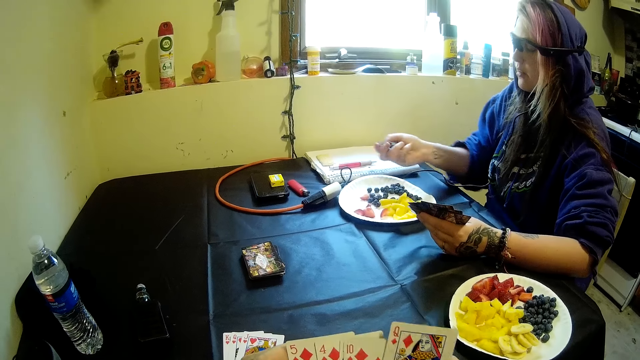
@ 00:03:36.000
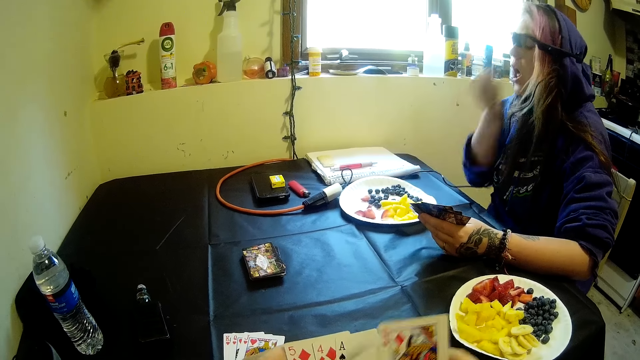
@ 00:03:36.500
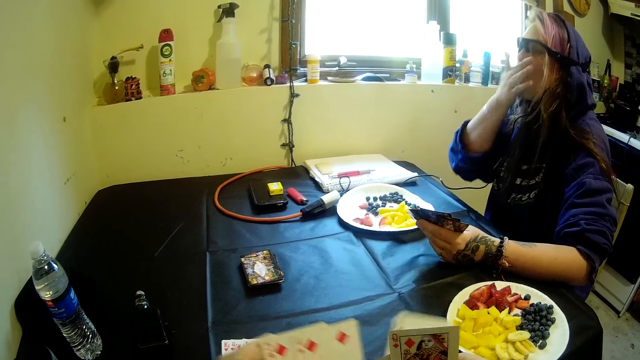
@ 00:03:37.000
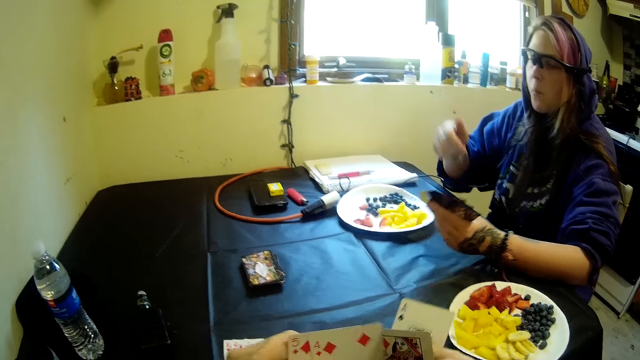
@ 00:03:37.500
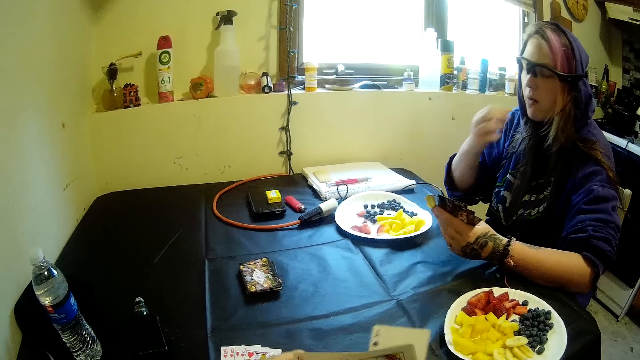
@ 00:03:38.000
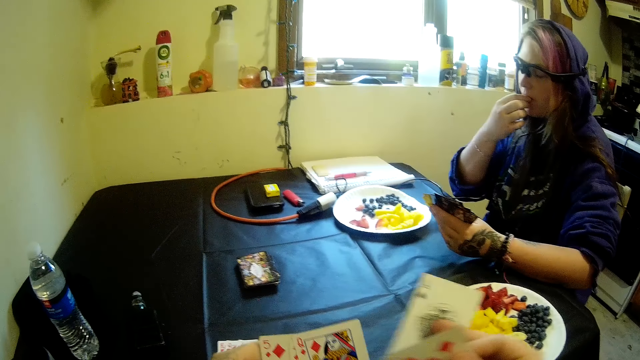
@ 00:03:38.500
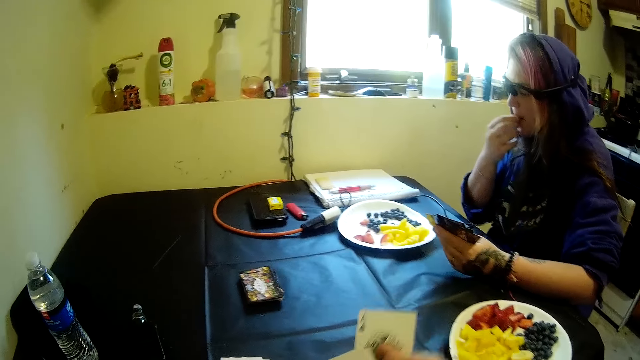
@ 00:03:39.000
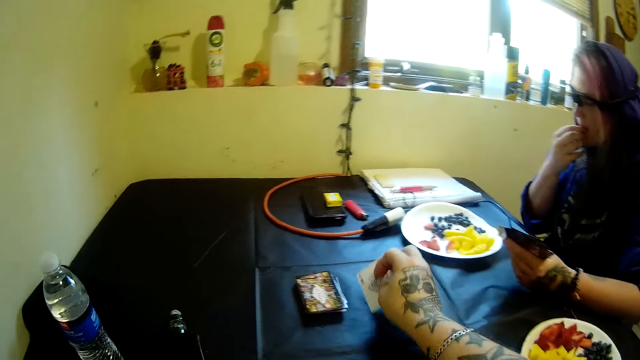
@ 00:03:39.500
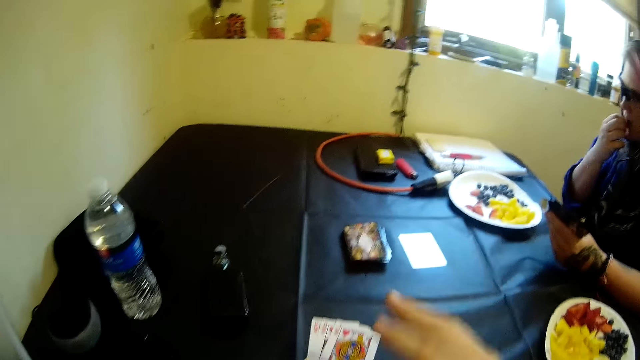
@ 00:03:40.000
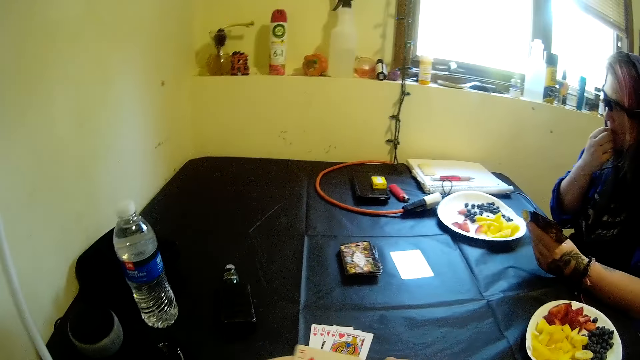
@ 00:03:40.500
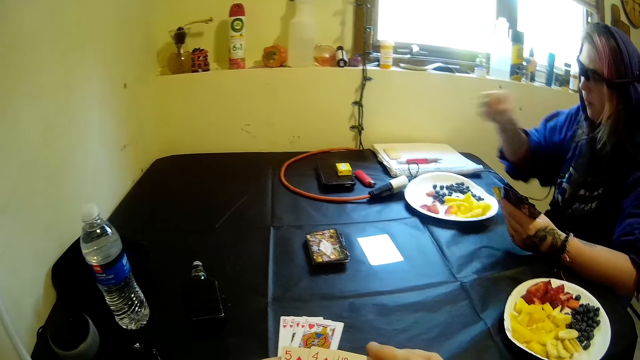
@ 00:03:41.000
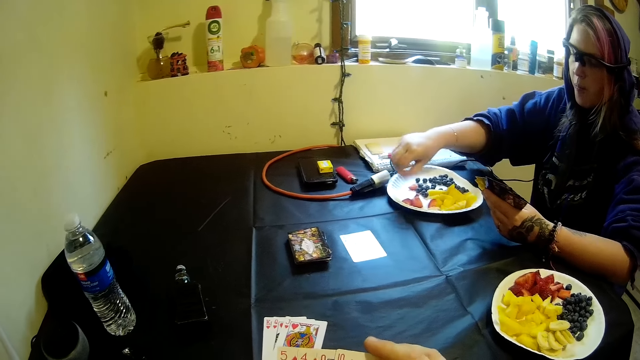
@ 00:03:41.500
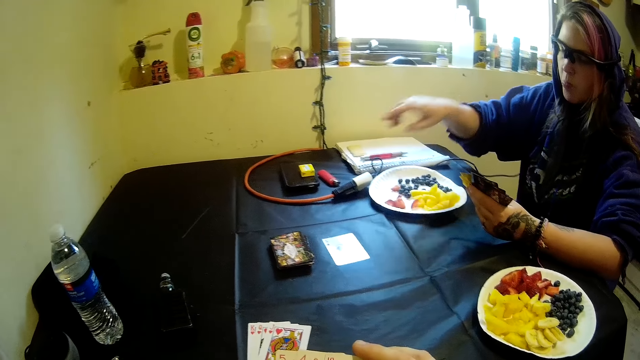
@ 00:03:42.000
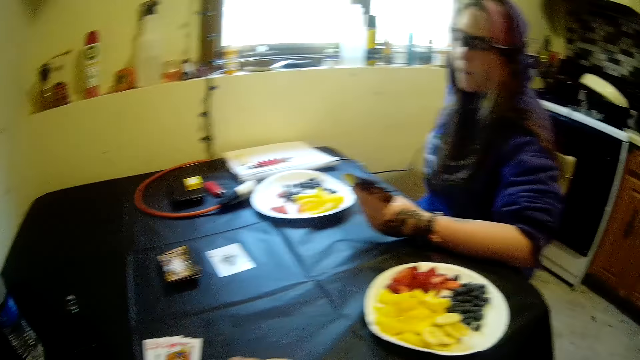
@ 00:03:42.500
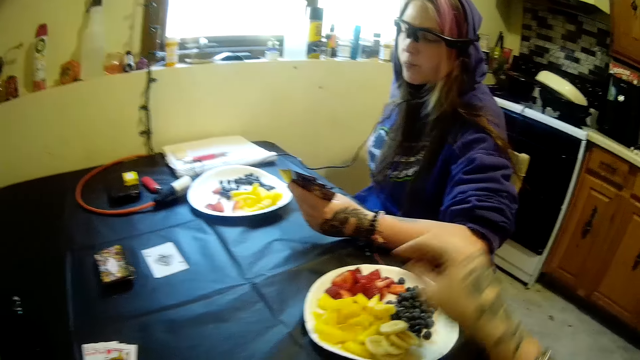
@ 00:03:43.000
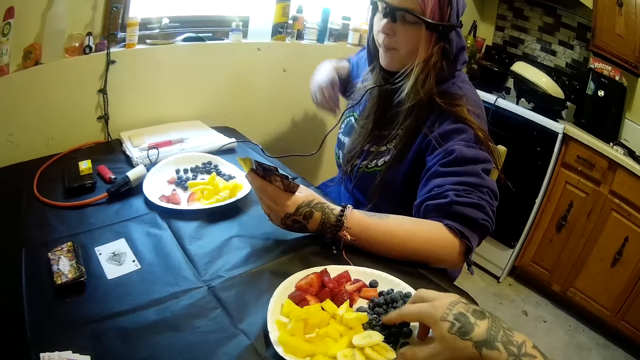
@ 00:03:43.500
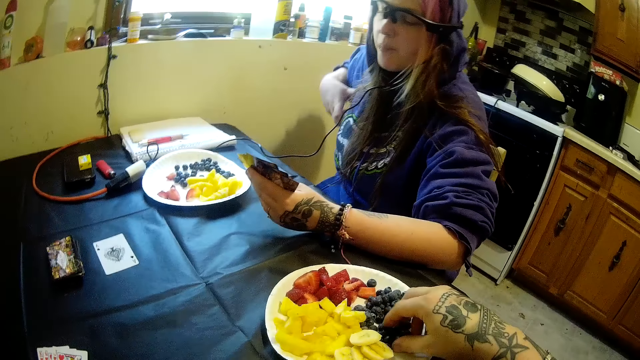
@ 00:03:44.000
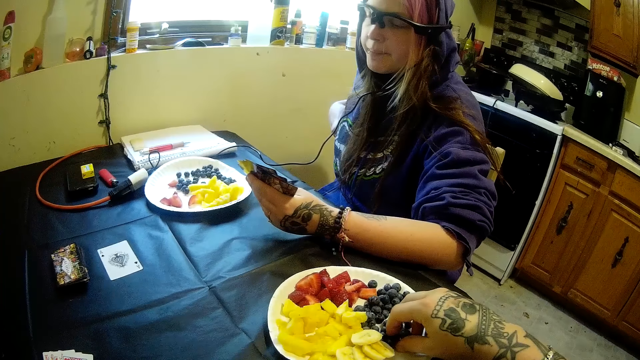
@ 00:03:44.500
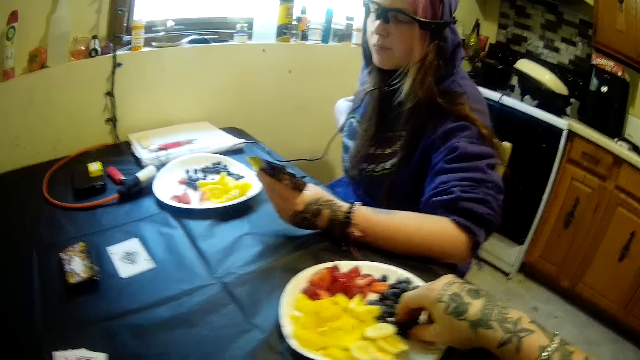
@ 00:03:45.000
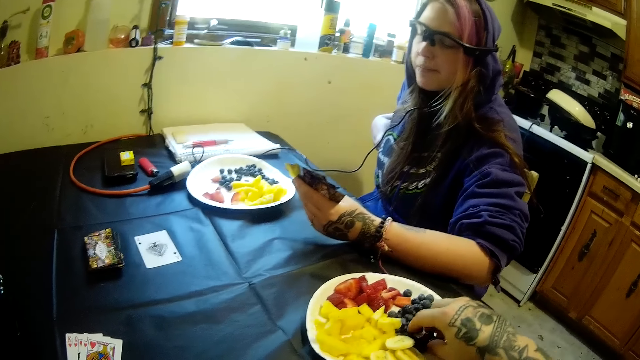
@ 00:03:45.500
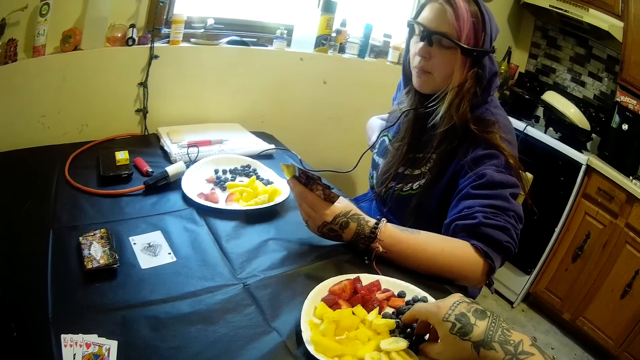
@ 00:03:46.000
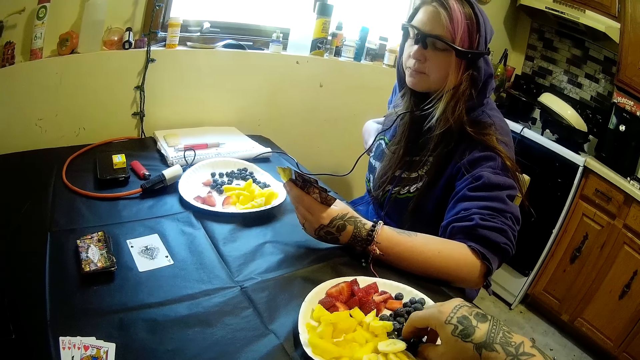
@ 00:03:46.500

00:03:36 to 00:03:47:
The woman eats the pieces of blueberry. The camera wearer drops a card on the table. He picks another piece of blueberry from his plate. He eats fruits.

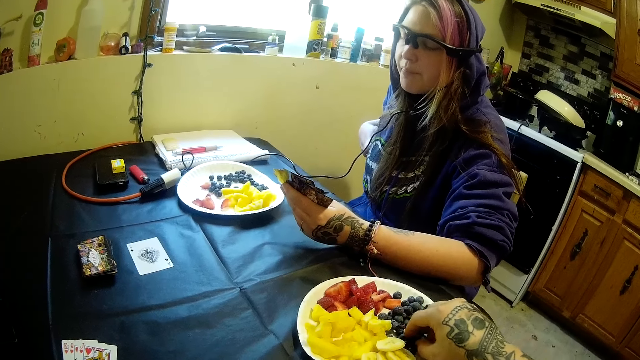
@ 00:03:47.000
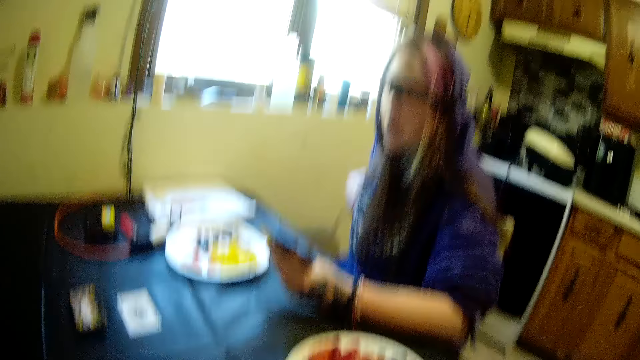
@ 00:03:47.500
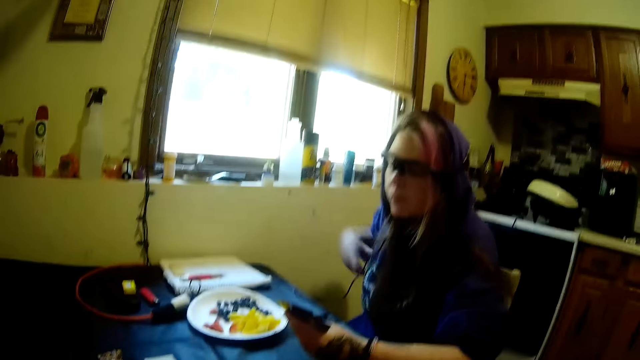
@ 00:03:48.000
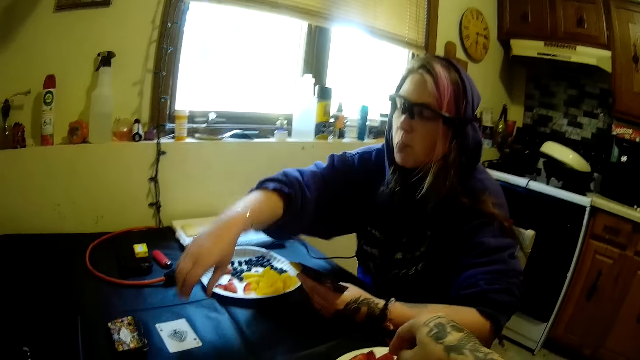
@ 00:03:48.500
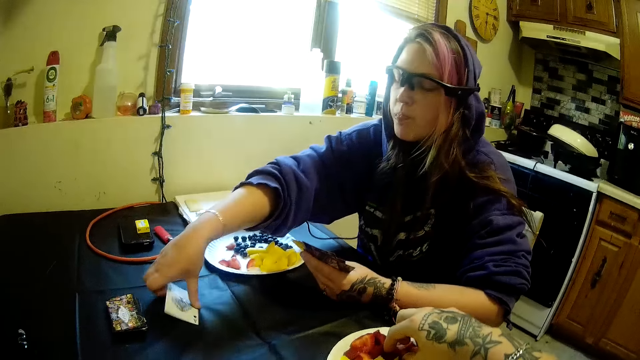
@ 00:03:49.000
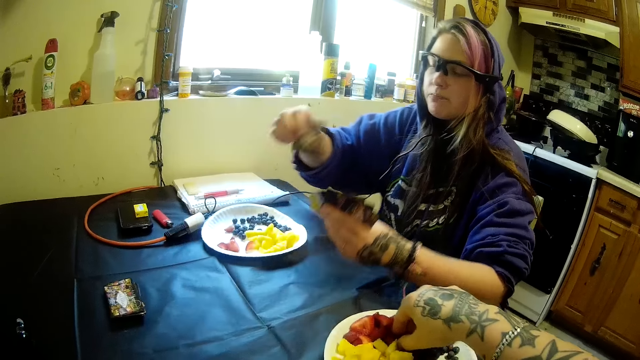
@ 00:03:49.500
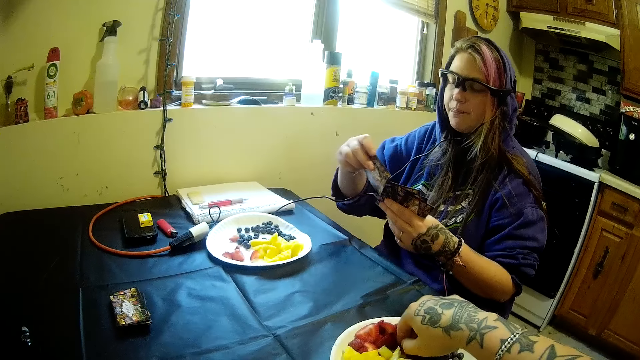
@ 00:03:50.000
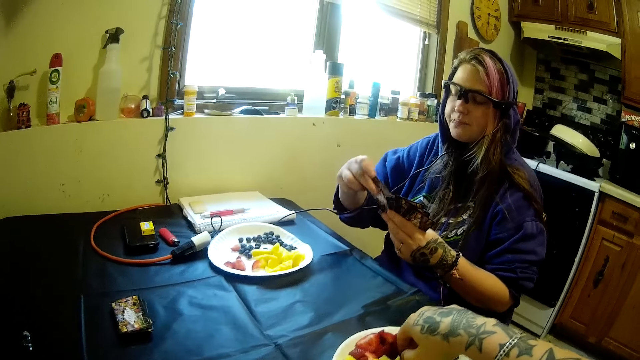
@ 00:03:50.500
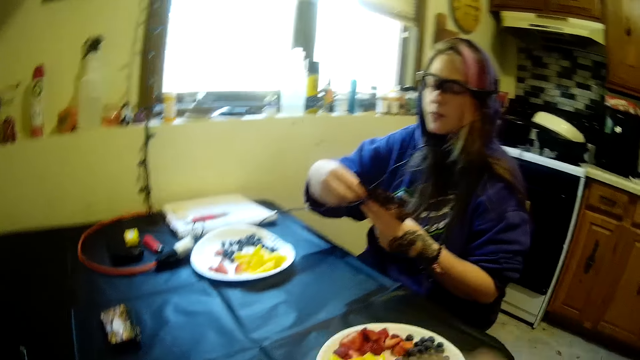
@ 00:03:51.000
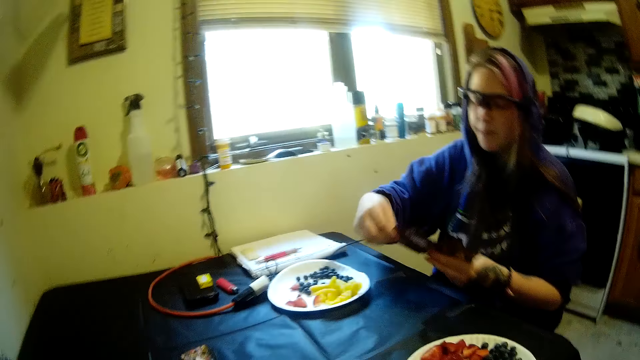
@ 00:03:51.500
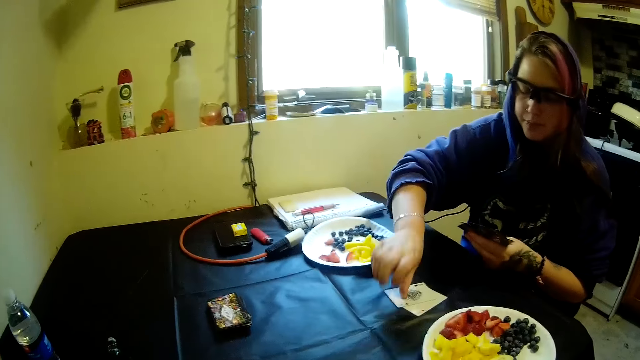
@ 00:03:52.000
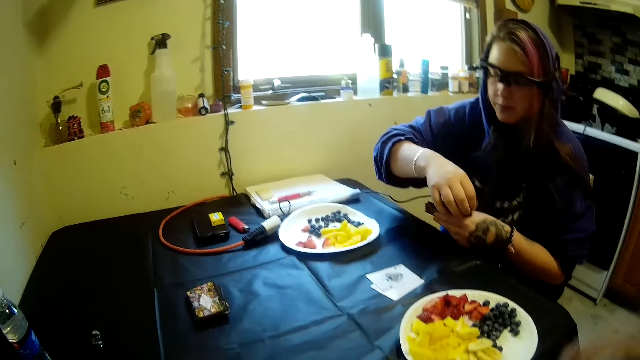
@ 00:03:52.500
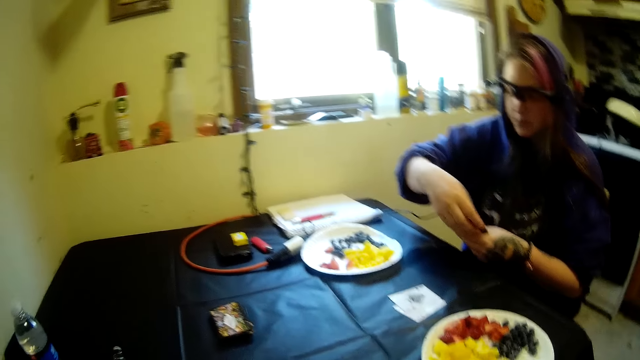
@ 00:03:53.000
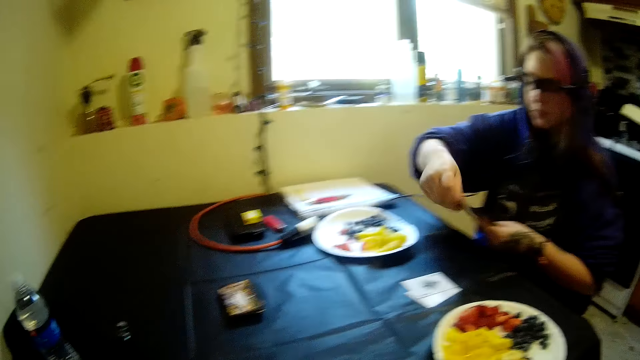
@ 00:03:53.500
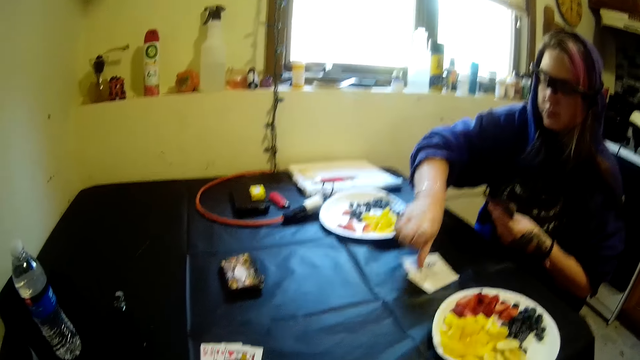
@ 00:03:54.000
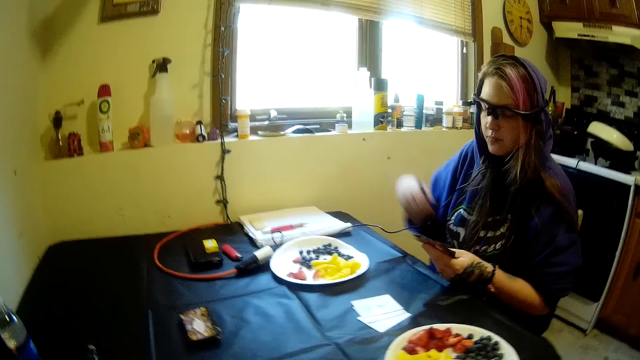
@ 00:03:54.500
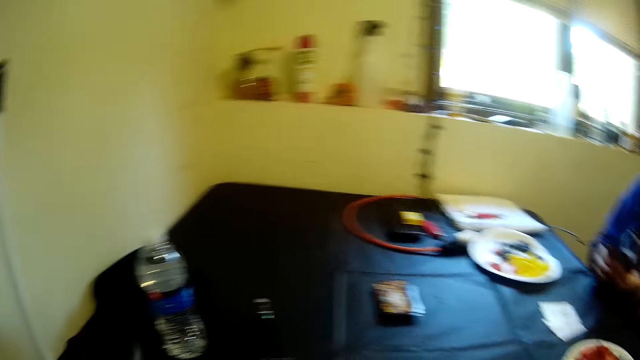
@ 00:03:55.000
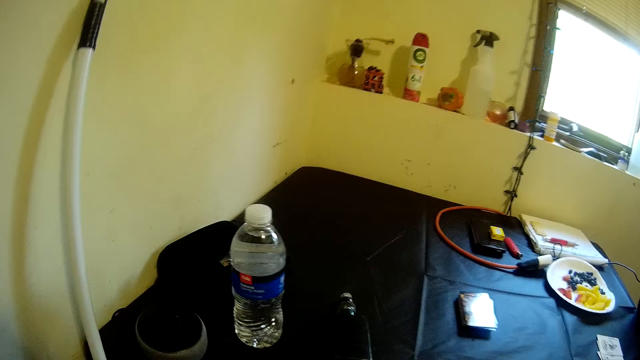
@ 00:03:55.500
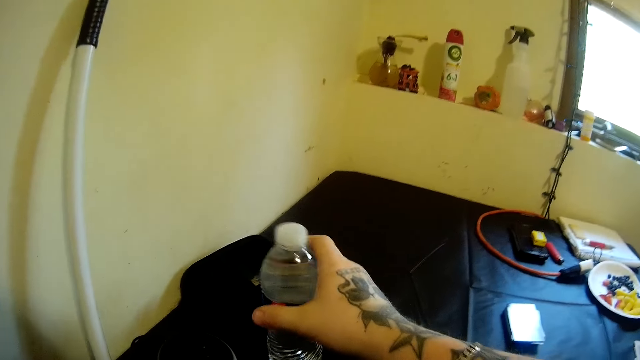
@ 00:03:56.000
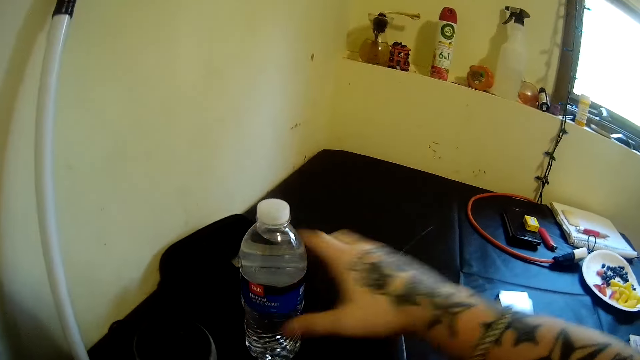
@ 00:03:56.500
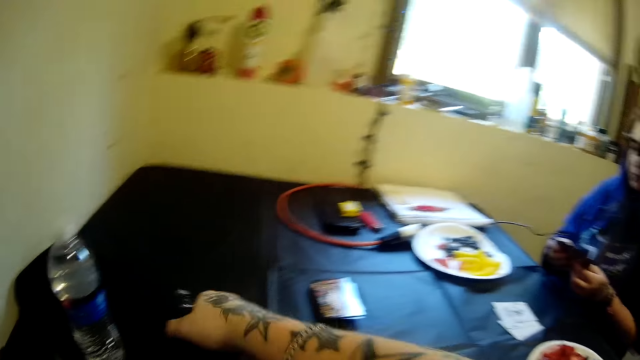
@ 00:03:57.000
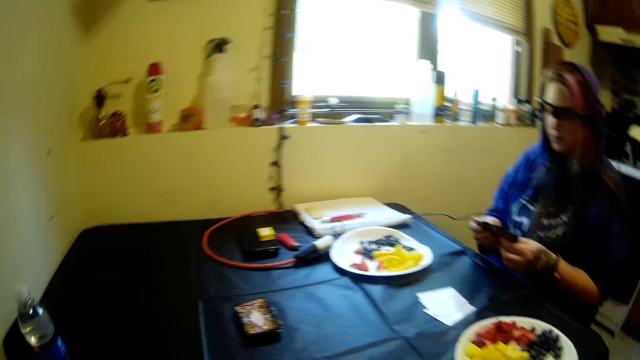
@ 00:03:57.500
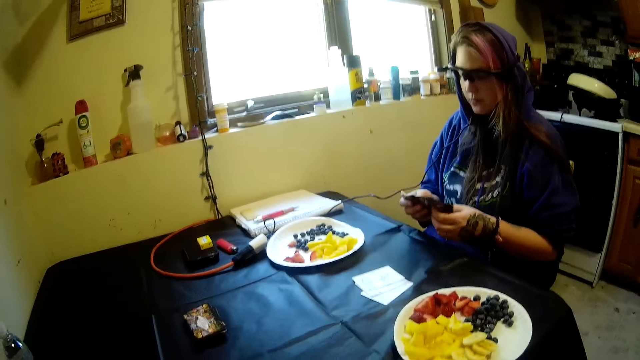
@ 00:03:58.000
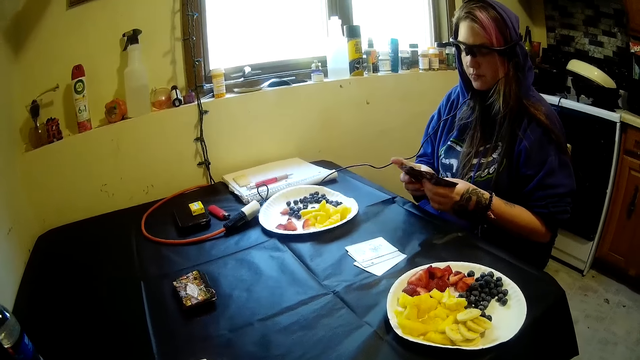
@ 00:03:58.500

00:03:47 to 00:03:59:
The woman takes playing cards from the table, drops two cards on the table, and drops another card on the table. The camera wearer touches a bottle of water from the table. They pick up the vape from the table and smoke the vape.
